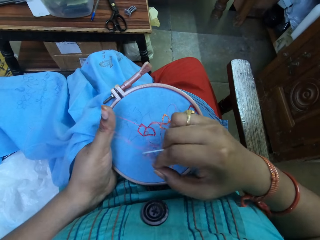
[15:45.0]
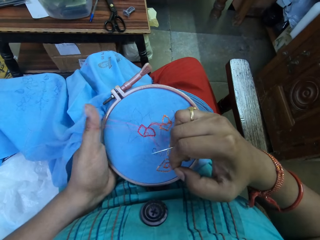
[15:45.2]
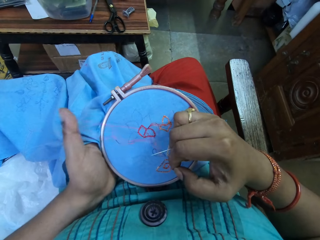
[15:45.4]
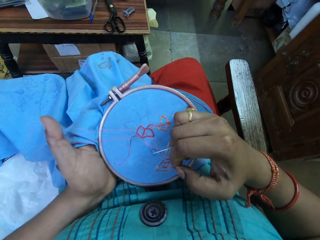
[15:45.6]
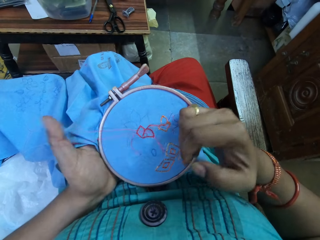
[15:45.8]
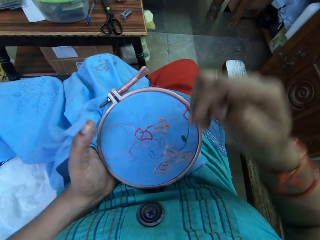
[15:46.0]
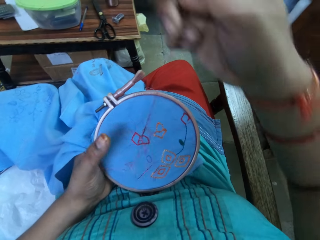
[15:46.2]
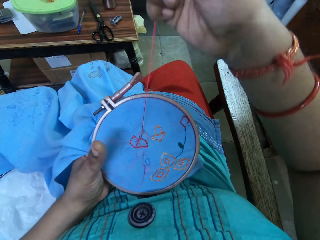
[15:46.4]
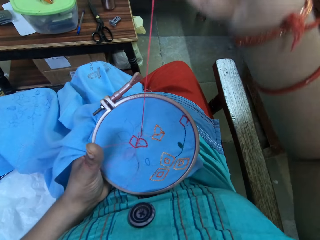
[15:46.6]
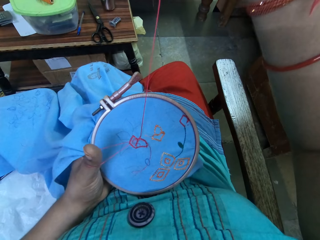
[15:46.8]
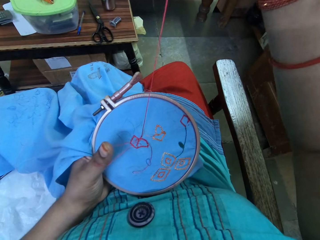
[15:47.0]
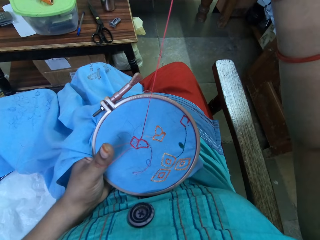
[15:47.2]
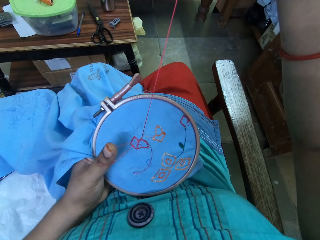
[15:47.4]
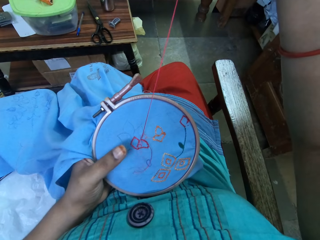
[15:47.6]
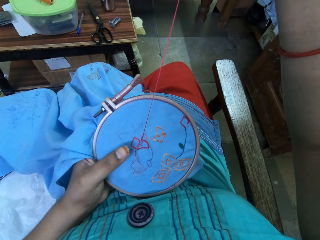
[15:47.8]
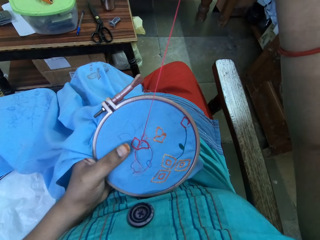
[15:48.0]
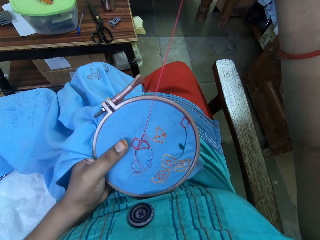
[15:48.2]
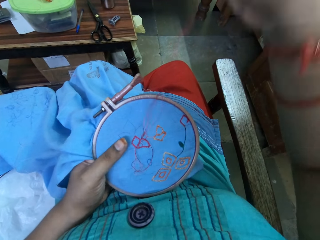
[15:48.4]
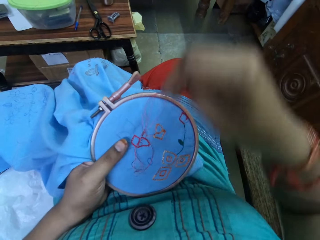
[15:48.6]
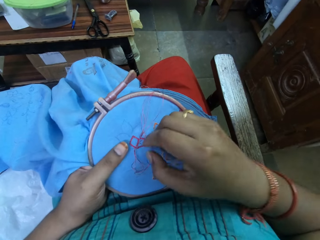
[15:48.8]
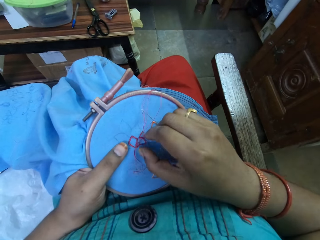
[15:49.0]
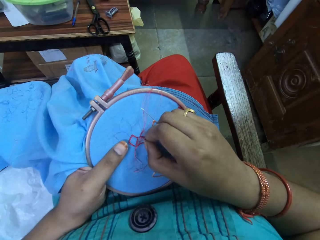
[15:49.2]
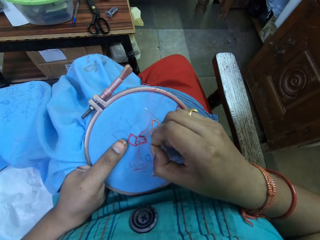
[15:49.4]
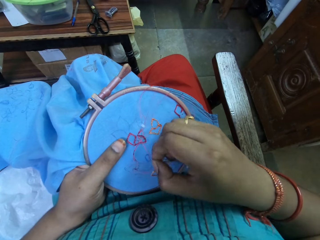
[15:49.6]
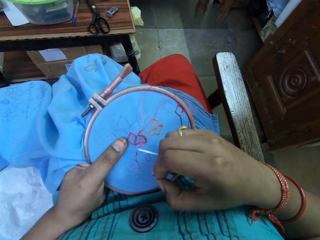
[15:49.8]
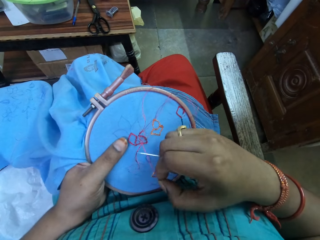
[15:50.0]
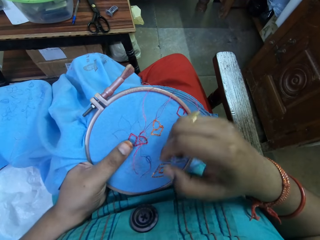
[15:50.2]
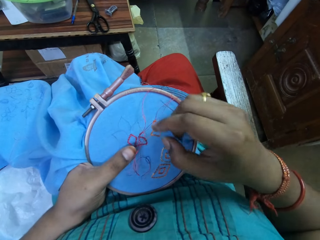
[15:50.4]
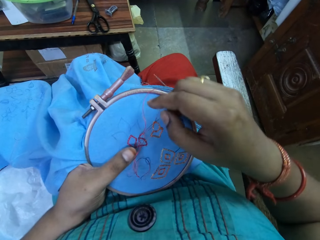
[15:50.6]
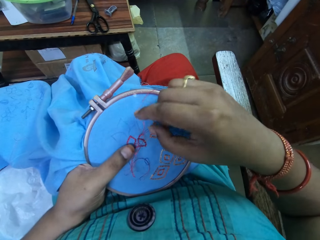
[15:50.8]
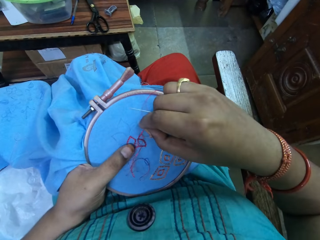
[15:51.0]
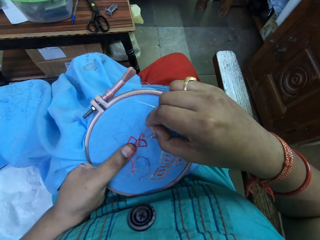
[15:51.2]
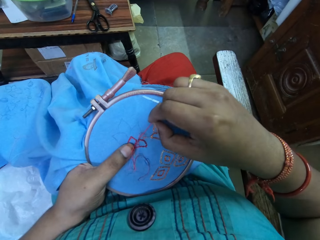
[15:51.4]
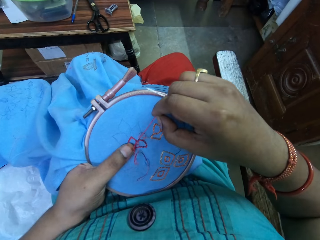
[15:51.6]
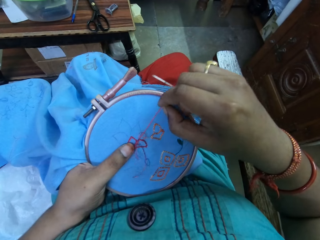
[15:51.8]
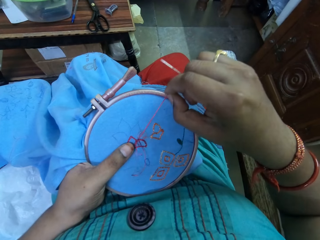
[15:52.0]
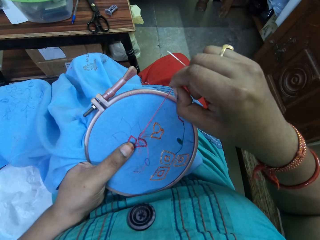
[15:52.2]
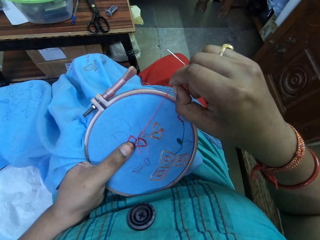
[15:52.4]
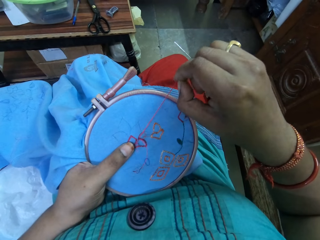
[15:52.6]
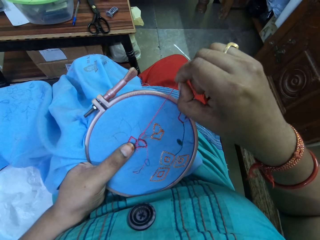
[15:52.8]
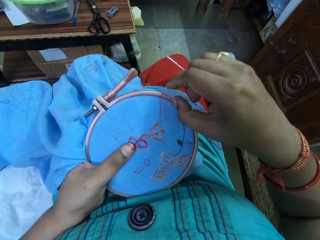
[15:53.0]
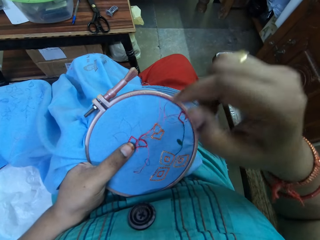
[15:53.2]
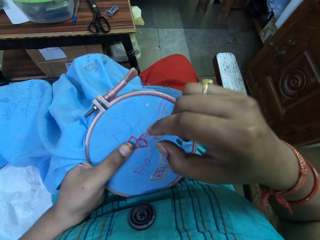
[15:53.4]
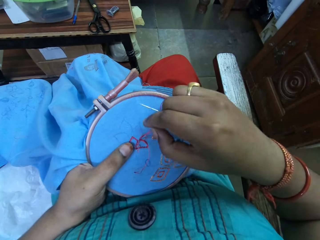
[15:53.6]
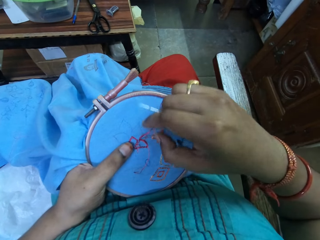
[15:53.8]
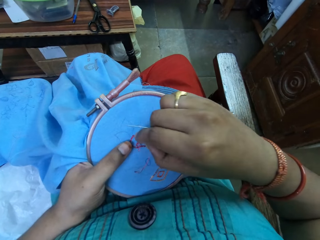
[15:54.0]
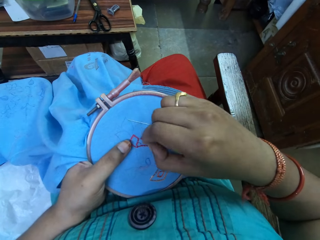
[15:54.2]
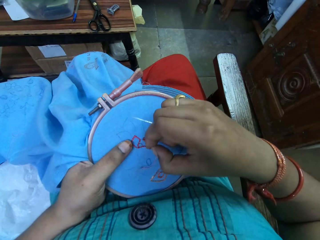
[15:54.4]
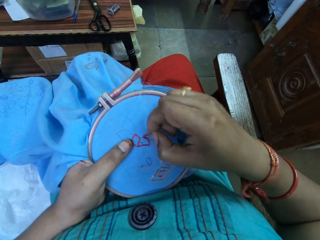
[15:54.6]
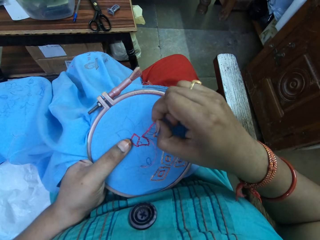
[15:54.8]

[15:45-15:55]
The camera wearer pulls a thread. They untangle the thread.

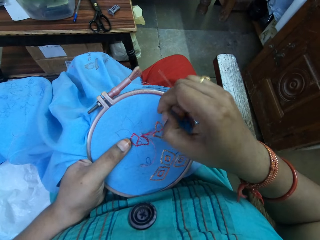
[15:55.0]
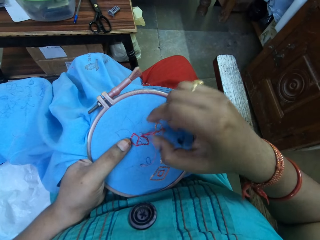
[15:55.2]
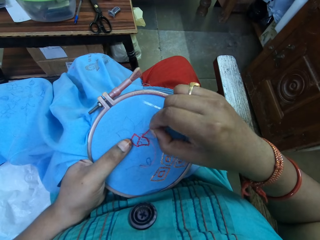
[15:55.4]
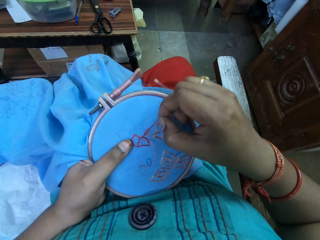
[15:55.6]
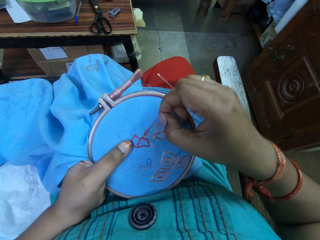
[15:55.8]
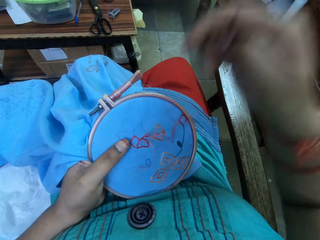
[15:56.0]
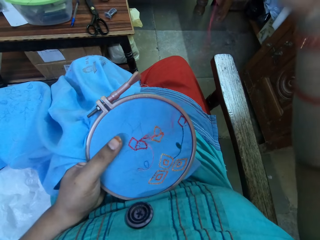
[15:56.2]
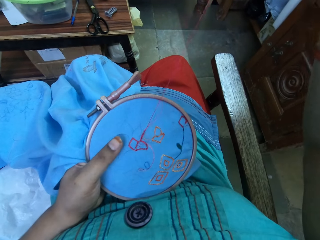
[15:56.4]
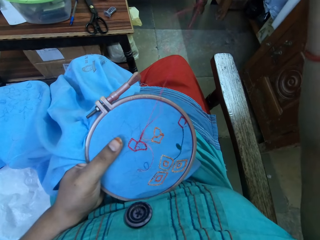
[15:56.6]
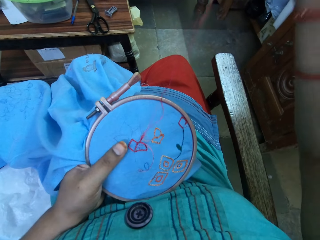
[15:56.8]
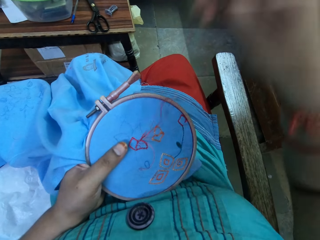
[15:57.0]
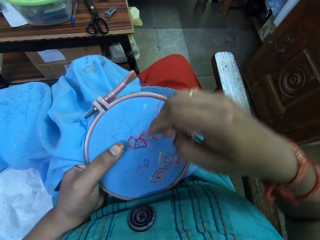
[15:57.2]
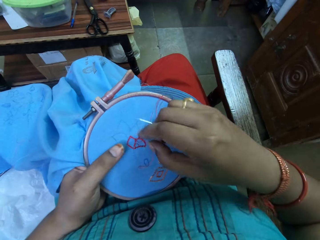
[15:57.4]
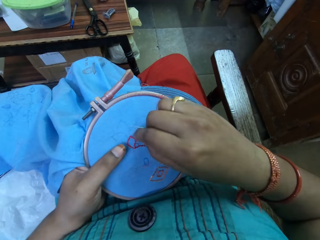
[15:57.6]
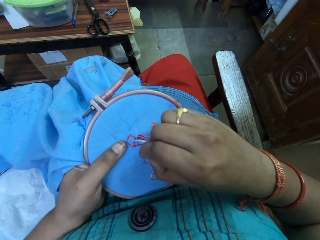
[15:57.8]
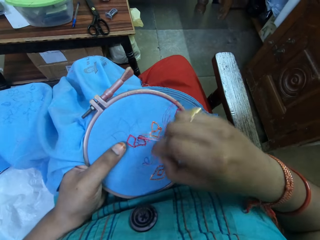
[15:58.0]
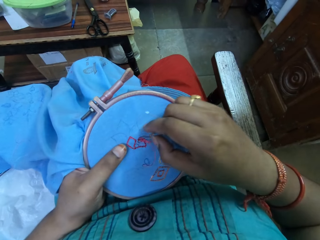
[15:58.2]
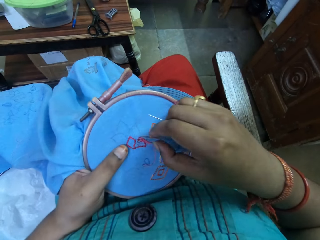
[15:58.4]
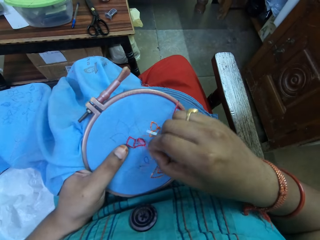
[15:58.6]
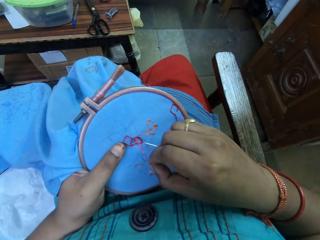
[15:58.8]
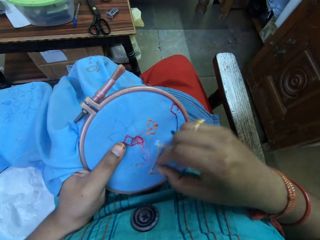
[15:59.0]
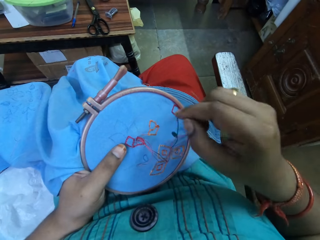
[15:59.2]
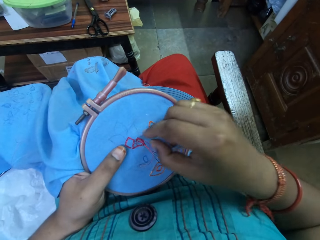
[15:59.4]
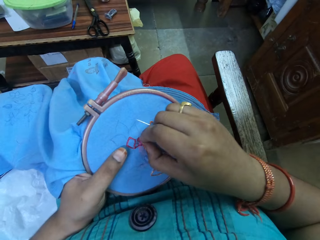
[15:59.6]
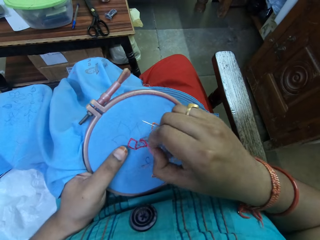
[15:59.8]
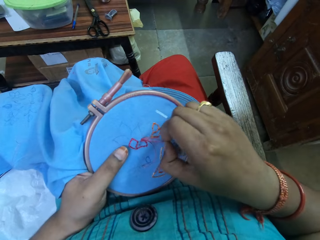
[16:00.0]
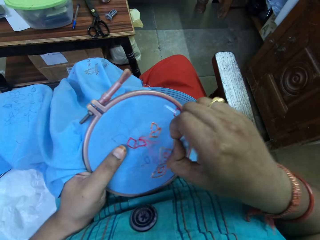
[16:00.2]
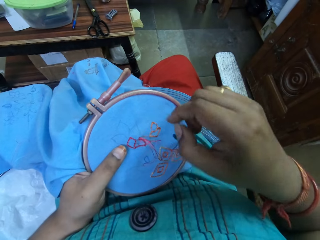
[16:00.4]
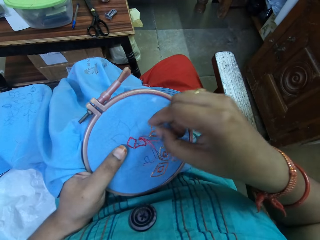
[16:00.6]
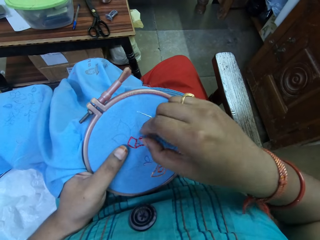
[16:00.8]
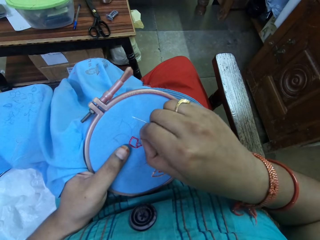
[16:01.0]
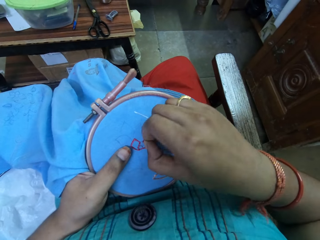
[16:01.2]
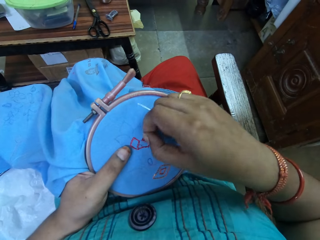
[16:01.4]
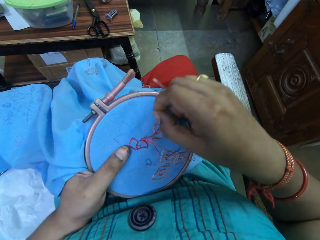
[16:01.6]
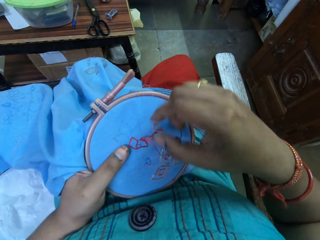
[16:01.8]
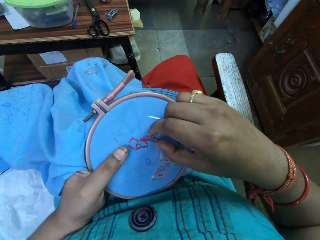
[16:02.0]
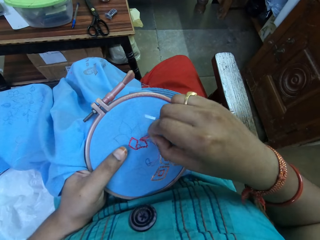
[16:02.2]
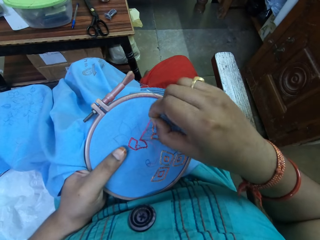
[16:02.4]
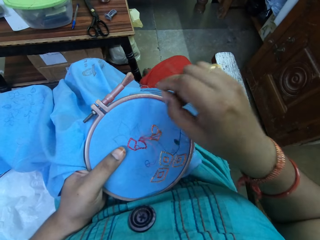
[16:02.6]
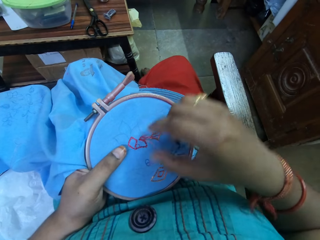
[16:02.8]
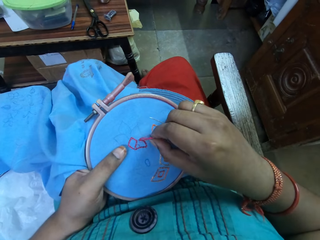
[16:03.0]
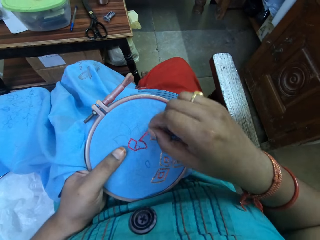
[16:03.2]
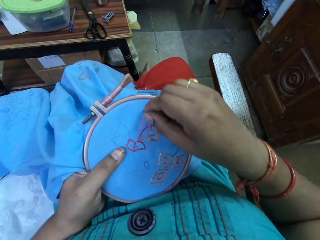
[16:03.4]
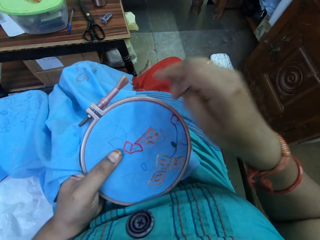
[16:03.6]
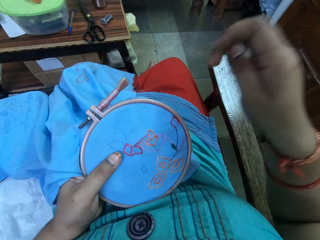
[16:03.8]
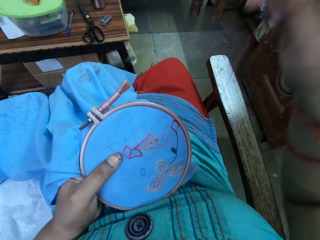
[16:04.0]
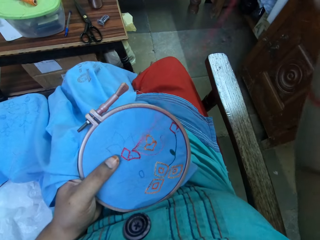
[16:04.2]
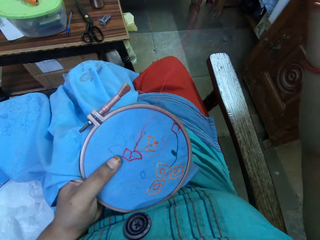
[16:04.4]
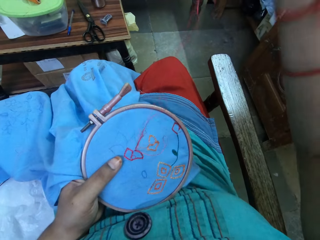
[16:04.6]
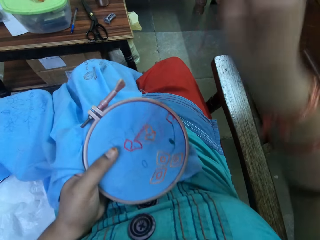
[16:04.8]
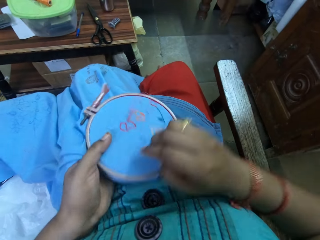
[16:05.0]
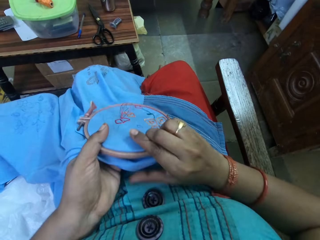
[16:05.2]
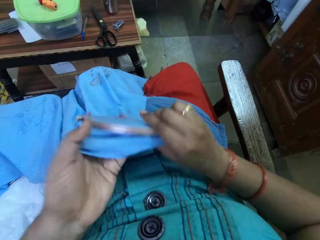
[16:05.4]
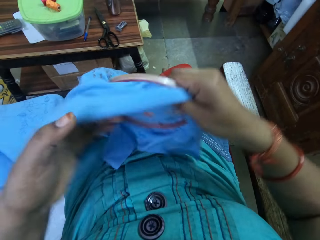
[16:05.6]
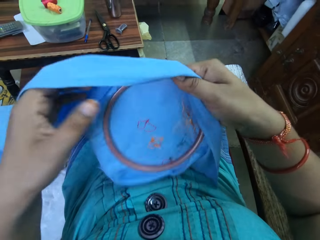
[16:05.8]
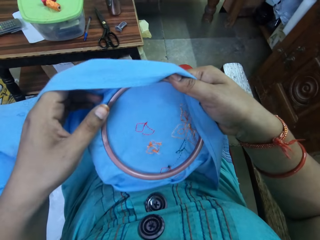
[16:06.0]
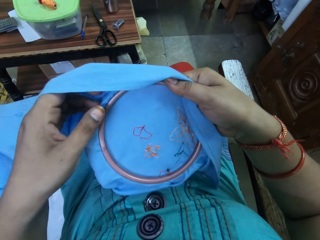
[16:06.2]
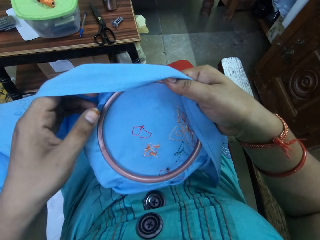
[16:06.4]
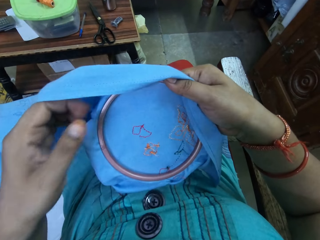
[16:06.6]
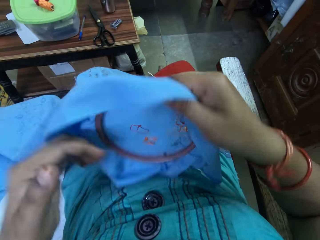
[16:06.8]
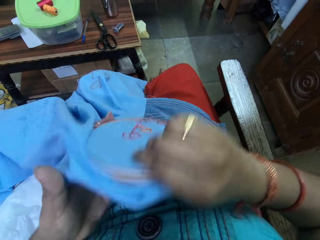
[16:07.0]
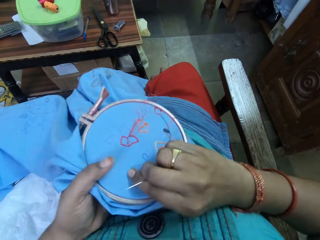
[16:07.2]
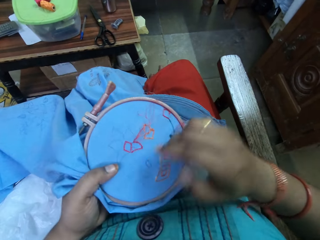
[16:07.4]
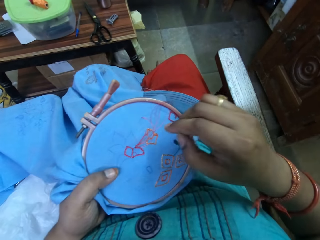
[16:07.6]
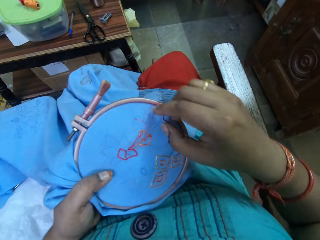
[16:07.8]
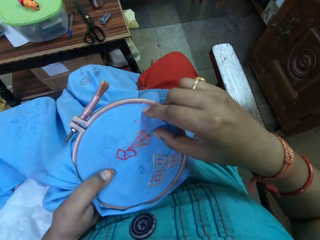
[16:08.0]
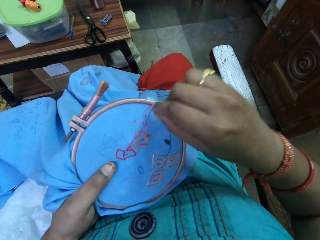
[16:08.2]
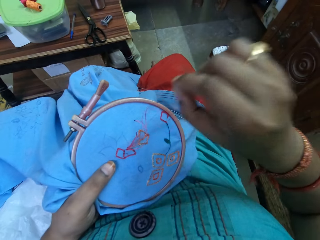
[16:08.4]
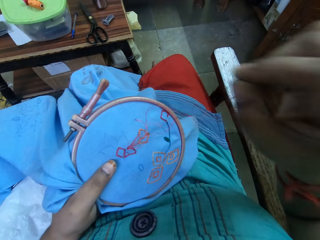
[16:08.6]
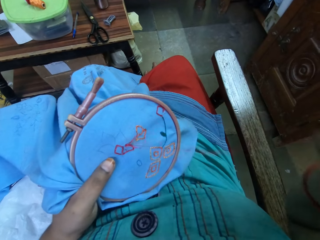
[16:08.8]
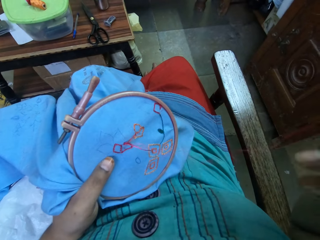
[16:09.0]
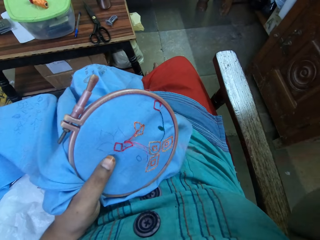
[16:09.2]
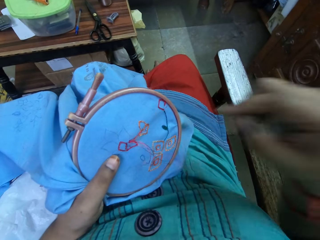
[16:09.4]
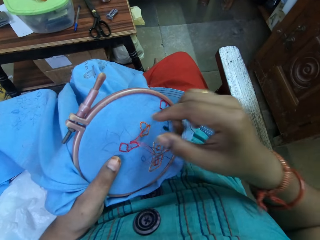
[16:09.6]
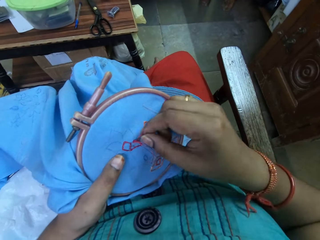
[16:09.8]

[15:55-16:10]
The camera wearer pulls the thread. They untangle the thread. They pull the thread. They turn the cloth. They look at the cloth. They turn the cloth. They pull the thread.
